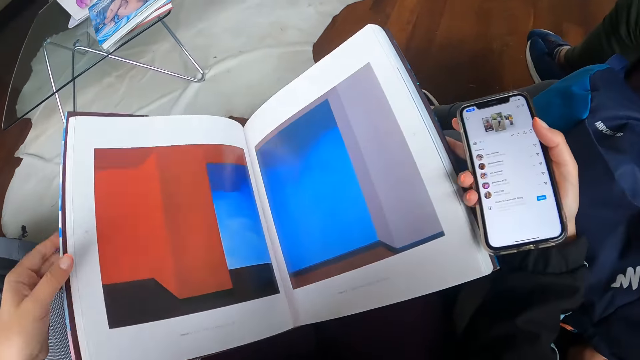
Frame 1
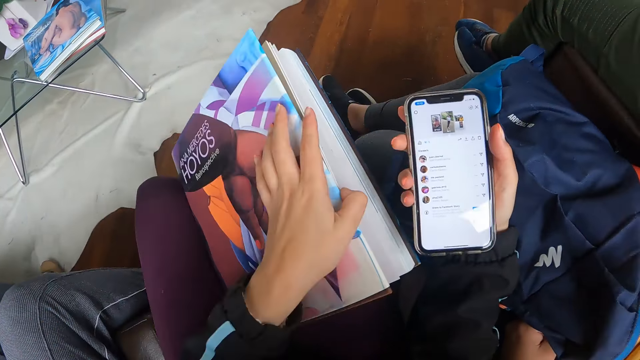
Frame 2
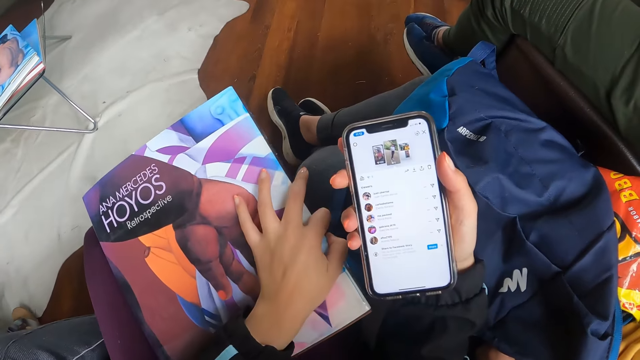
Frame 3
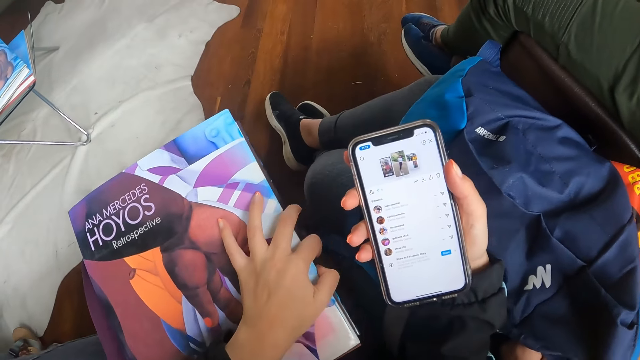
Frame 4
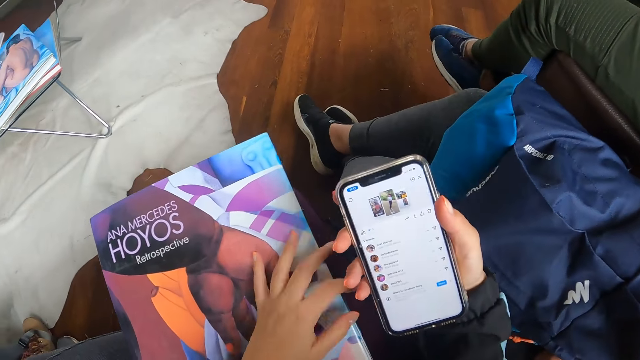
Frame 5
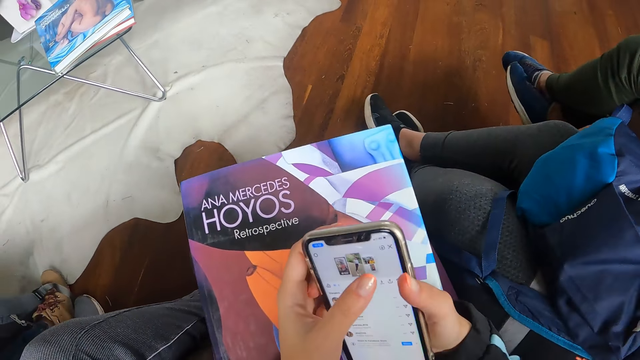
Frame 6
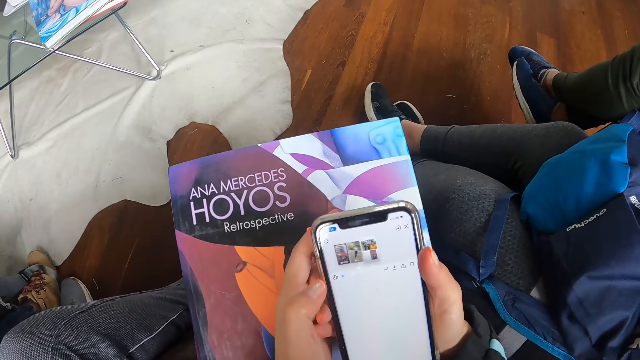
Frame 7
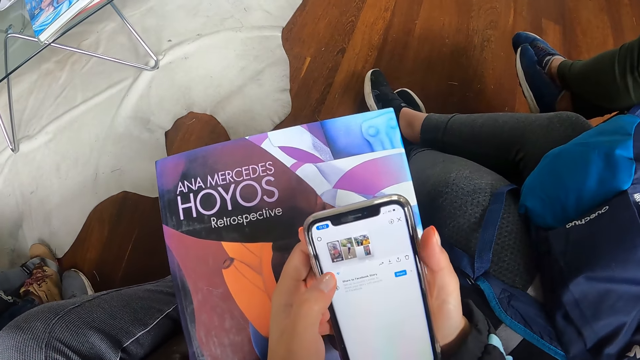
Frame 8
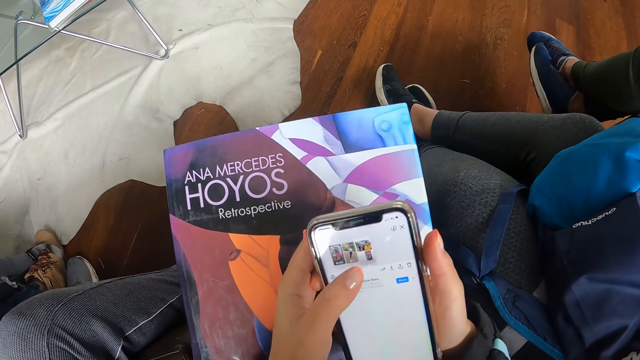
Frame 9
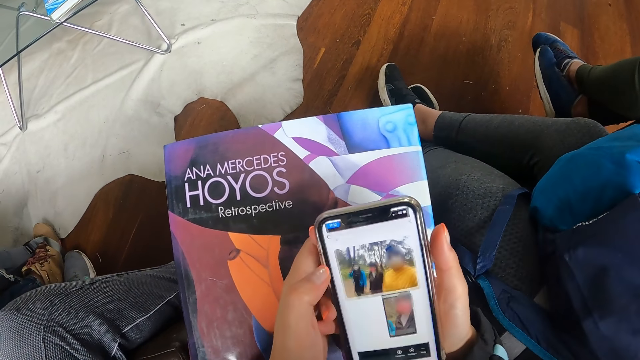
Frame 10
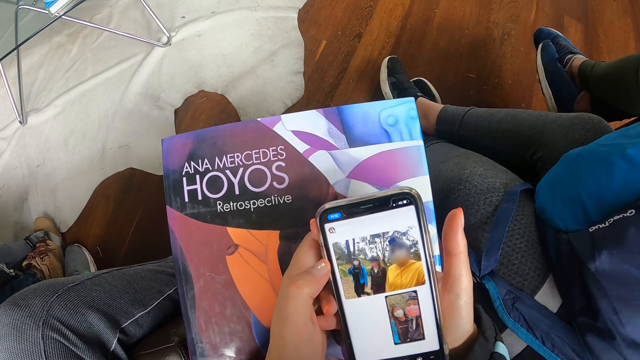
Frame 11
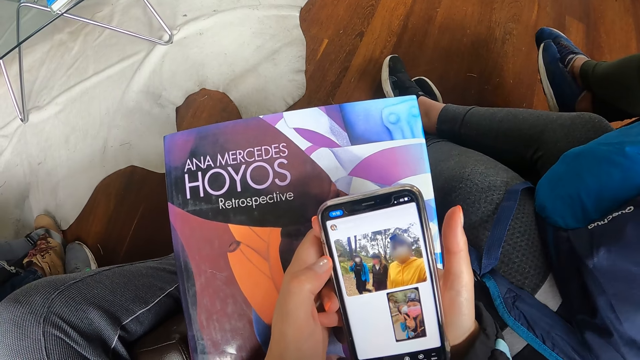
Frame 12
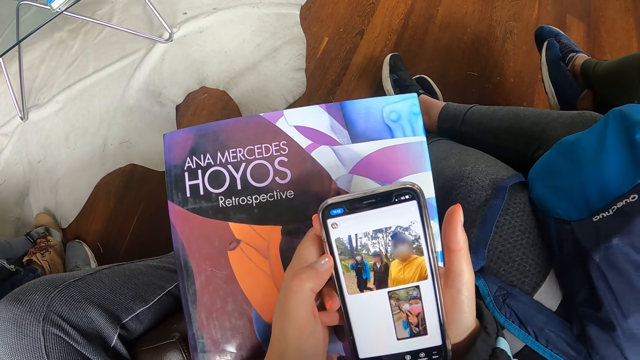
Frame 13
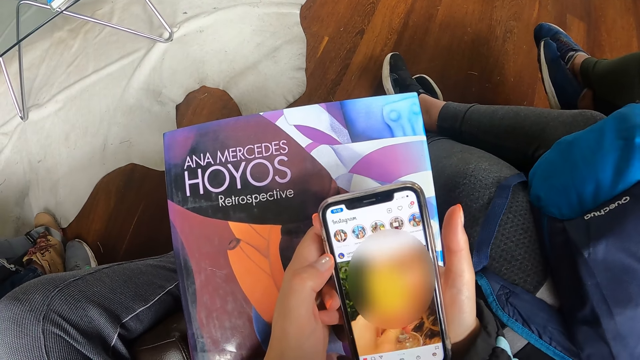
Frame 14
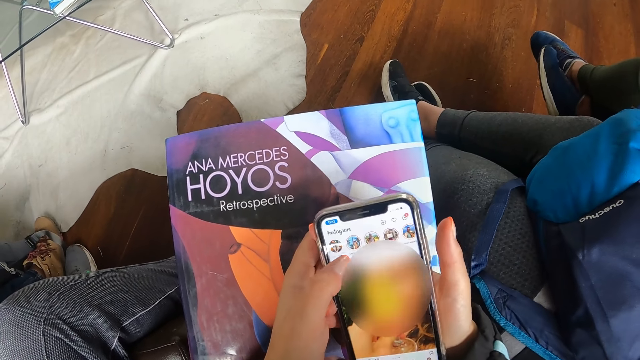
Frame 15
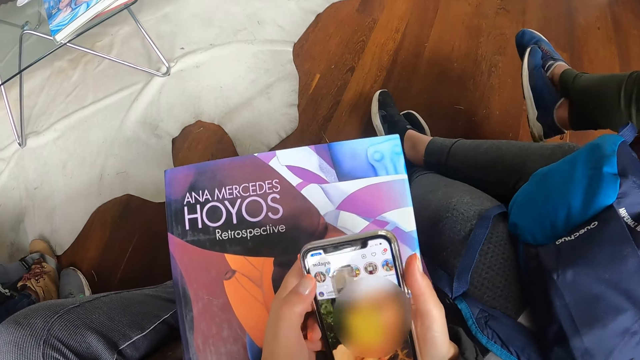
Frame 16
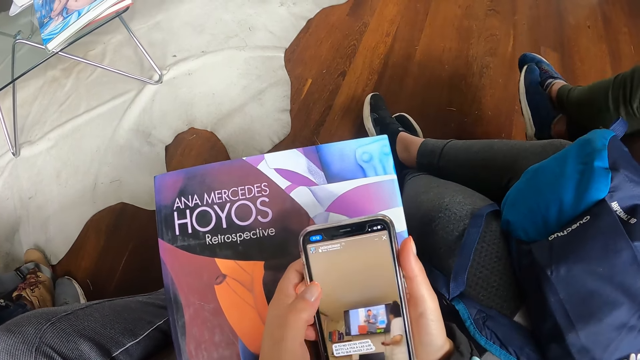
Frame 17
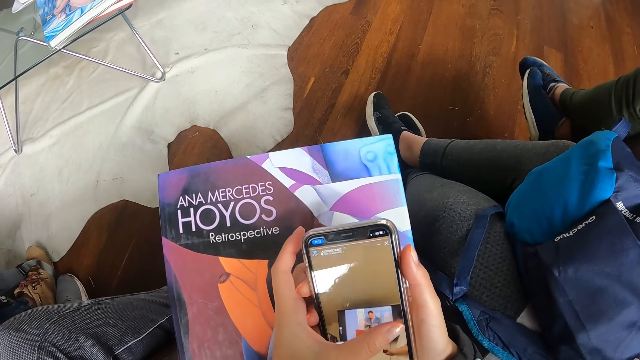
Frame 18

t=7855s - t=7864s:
The camera wearer closes a book on her thigh with her left hand. She moves the book on her thigh with her left hand. She operates the phone in her right hand with her left hand. She scrolls through her phone.

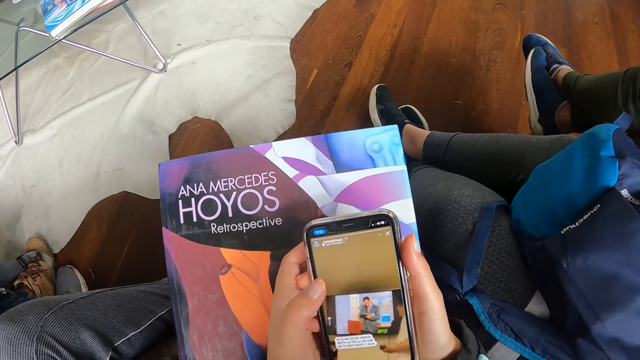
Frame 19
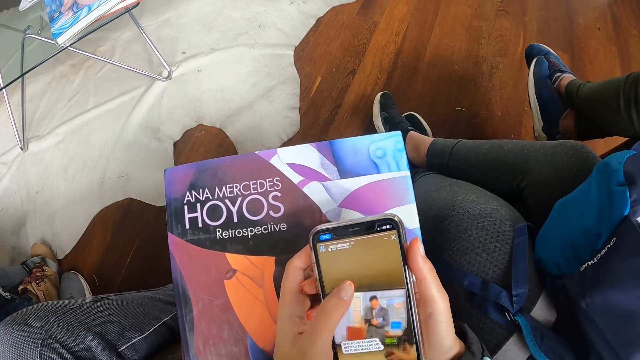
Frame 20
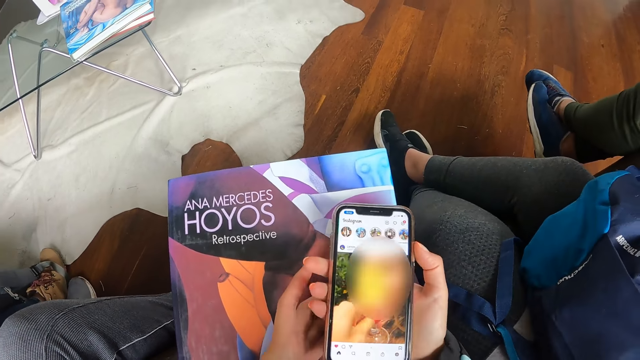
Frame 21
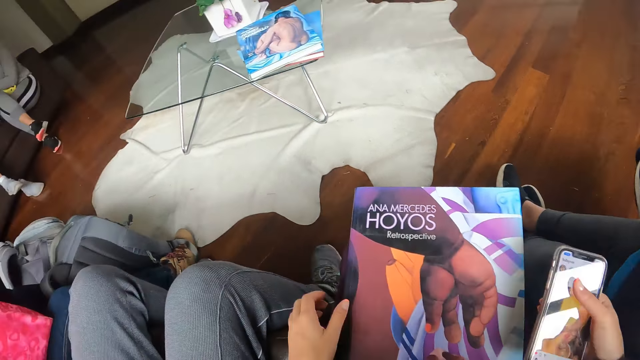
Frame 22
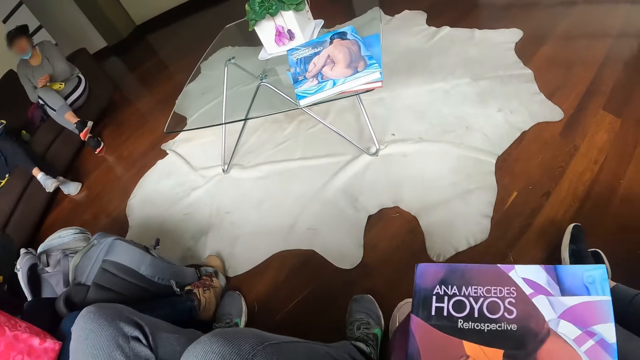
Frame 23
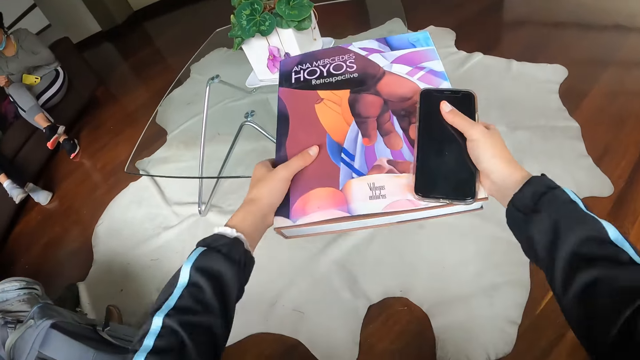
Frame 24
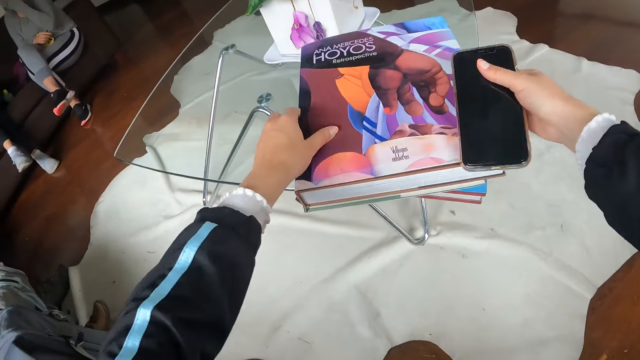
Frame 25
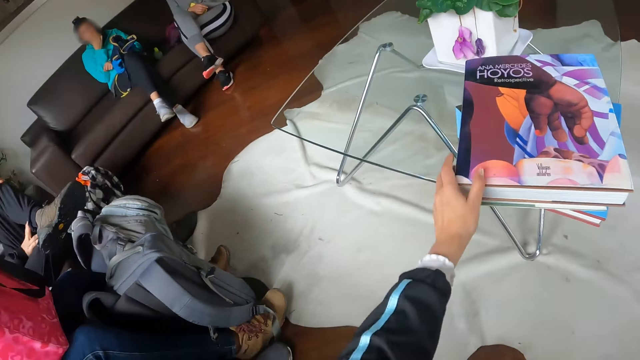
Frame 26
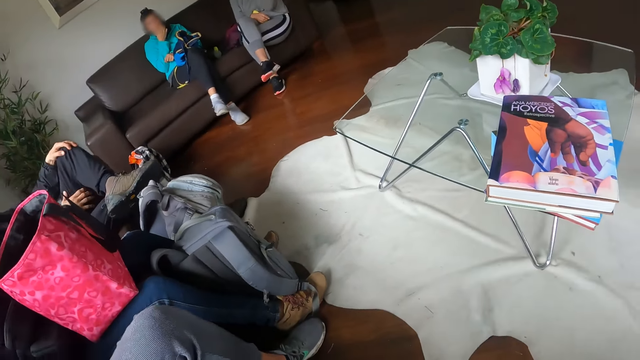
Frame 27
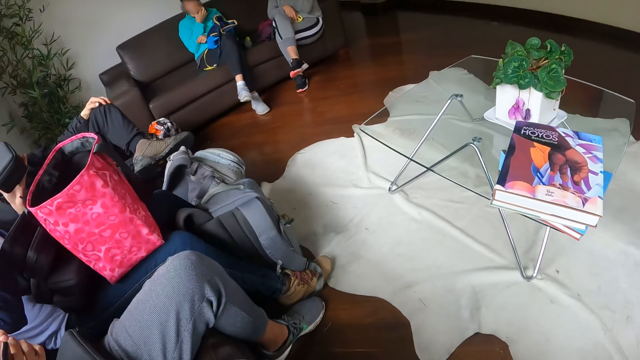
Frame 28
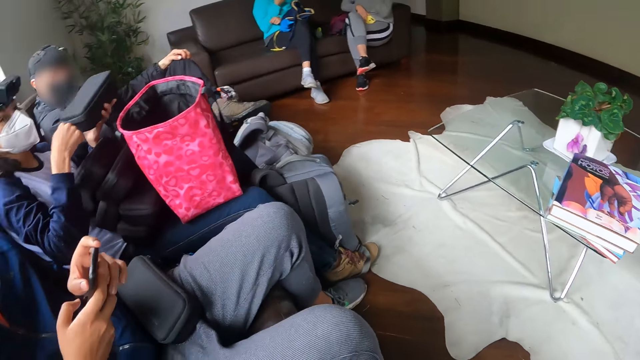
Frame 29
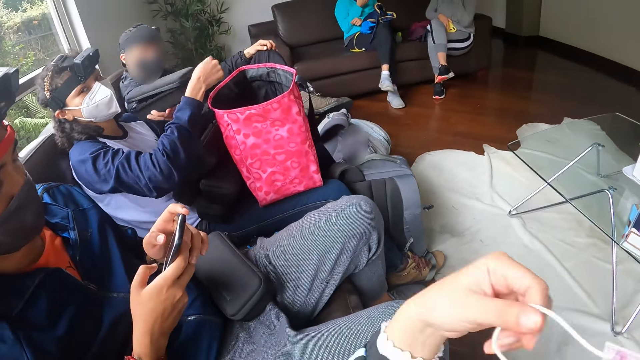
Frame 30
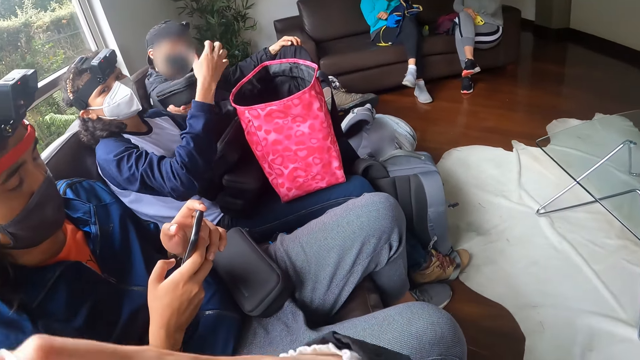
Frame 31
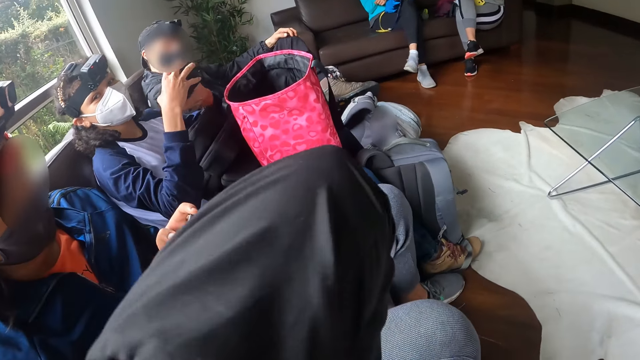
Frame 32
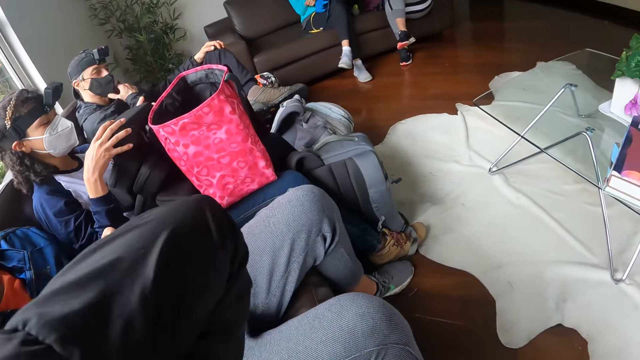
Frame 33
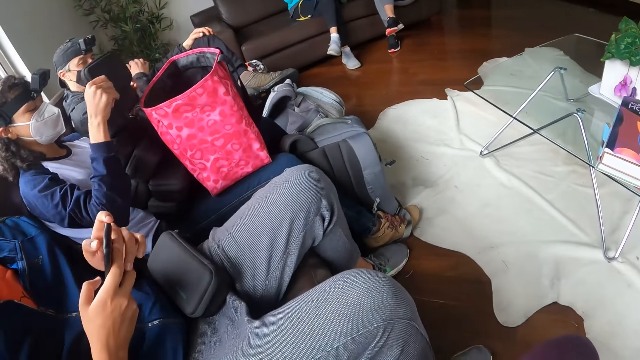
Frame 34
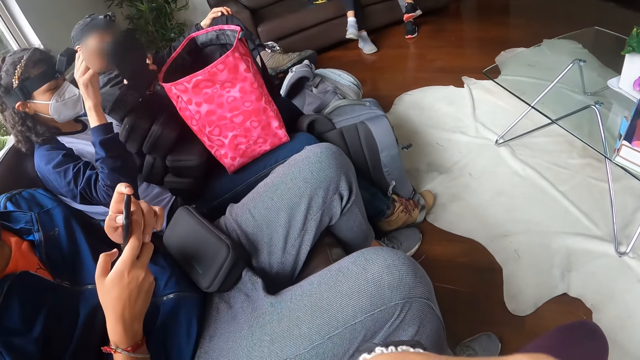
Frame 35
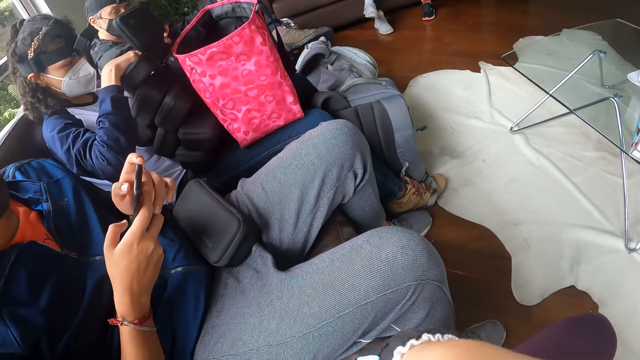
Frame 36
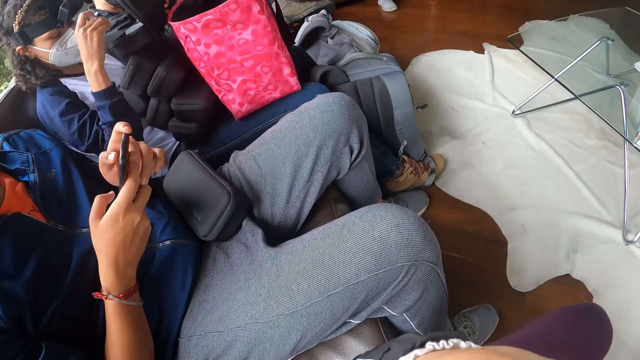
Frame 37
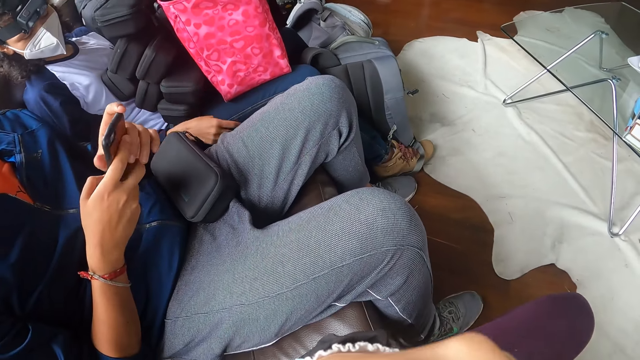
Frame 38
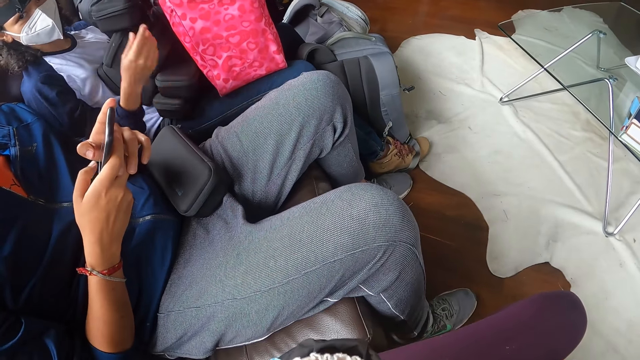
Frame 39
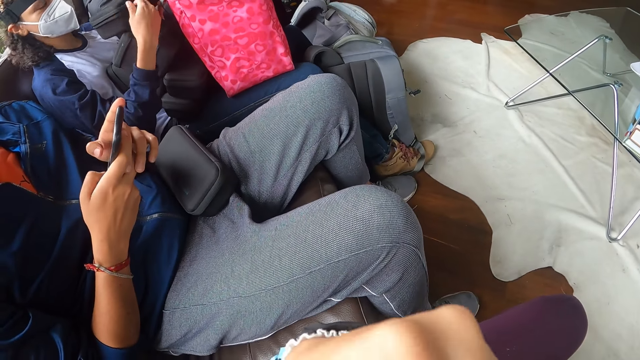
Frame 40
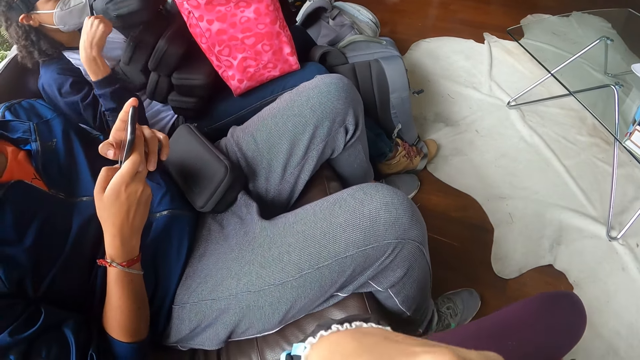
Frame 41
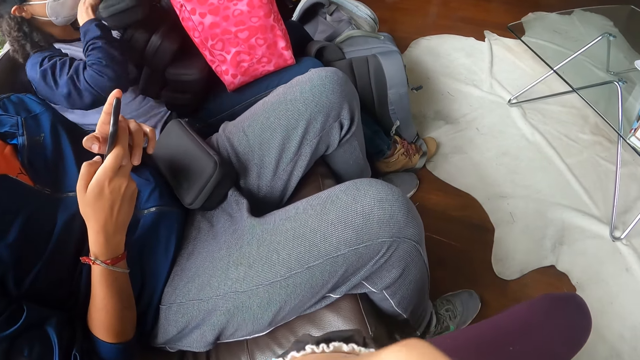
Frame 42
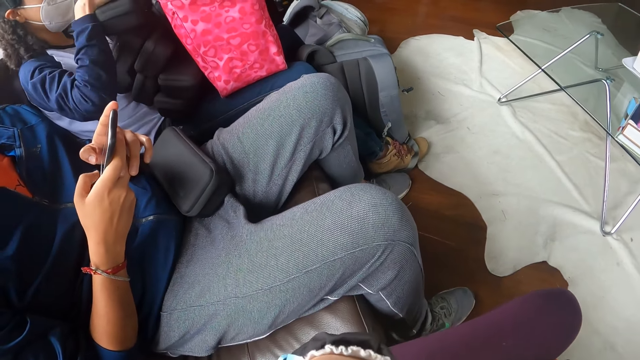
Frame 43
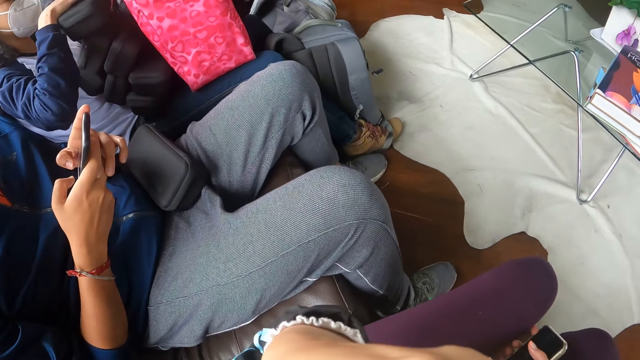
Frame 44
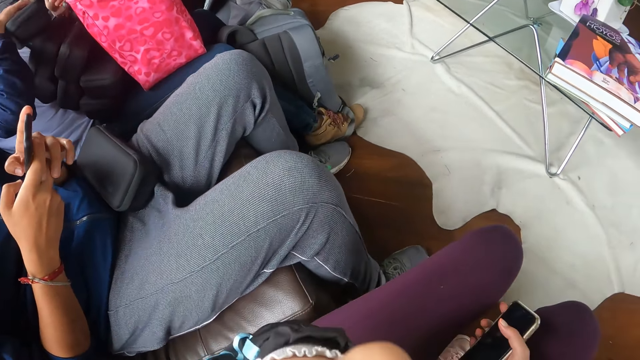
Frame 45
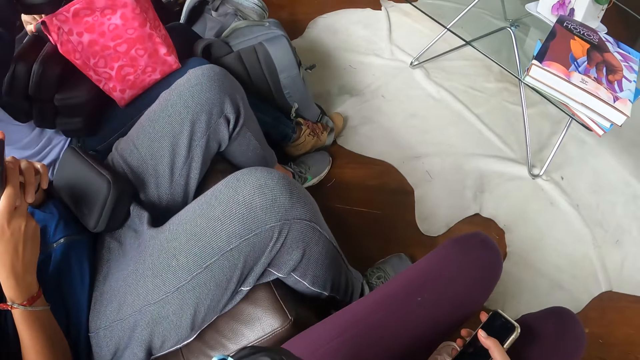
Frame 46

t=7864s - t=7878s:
A lady touches a bag on her laps. A woman interacts with another woman. The camera wearer takes the book from her thigh with both hands. She drops the book in both hands on a book on a table. She holds the book on the table with her left hand. A man holds a backpack on his leg with his right hand. Another man operates a phone in his right hand with his left hand. Another woman unzips a box in her left hand with her right hand. The camera wearer wears a facemask on her face with both hands. The woman opens the box in her left hand with both hands. The first man adjusts a facemask on his face with his right hand. The camera wearer raises her hand to something. She adjusts the facemask on her face with her left hand. The woman takes a tag from the box in her left hand with her right hand. The woman drops the tag in her right hand on a chair. Another man uses his phone beside the camera wearer. The woman zips the box in her left hand with her right hand.
